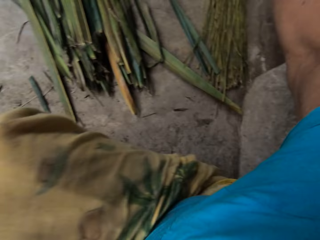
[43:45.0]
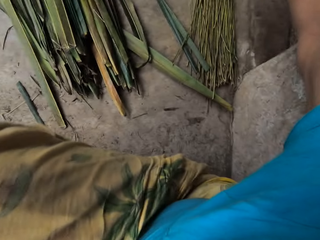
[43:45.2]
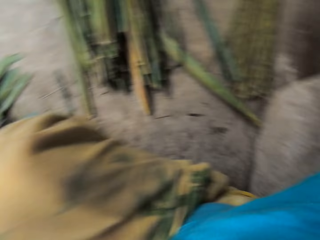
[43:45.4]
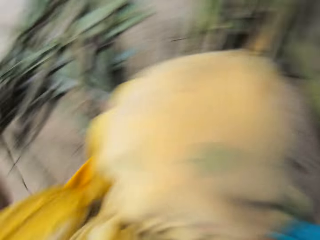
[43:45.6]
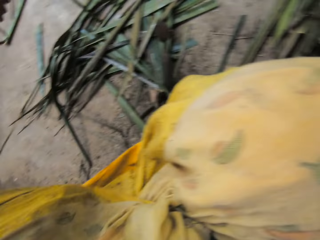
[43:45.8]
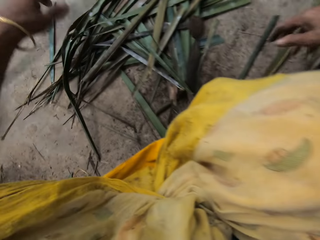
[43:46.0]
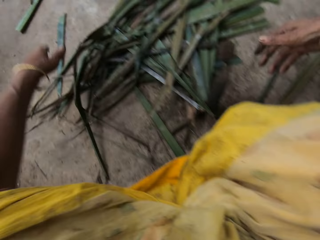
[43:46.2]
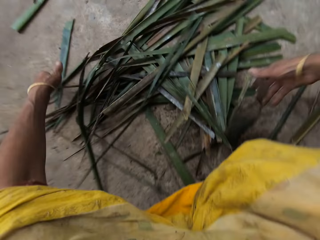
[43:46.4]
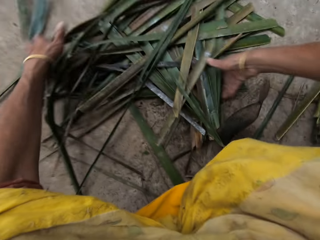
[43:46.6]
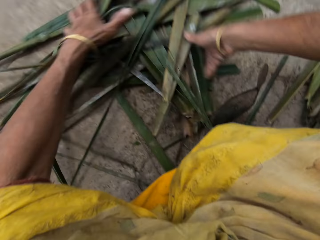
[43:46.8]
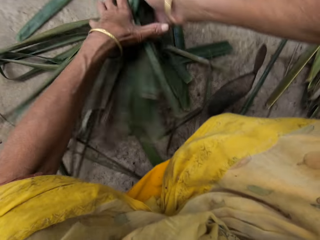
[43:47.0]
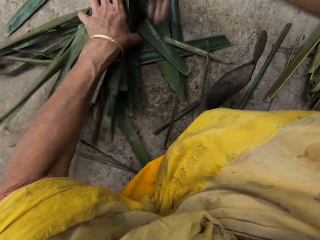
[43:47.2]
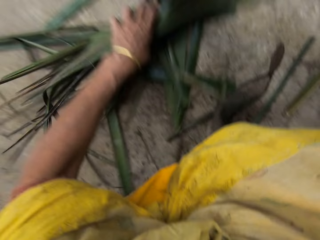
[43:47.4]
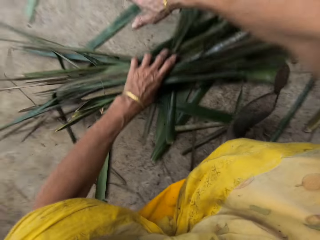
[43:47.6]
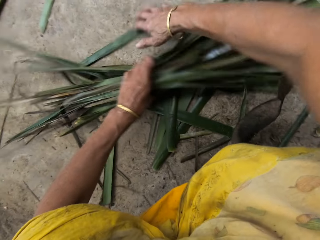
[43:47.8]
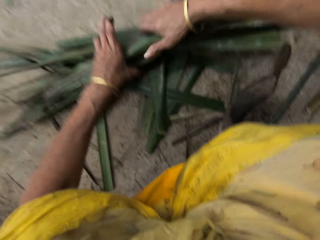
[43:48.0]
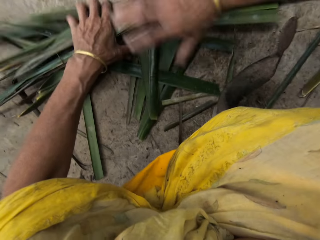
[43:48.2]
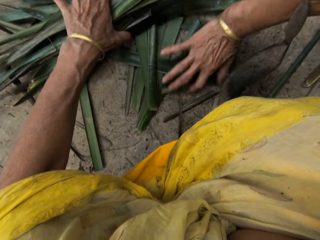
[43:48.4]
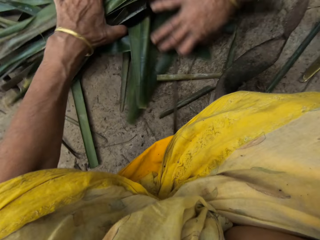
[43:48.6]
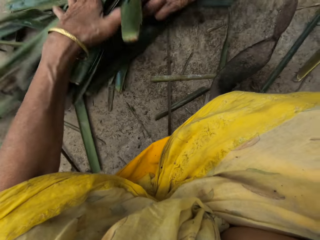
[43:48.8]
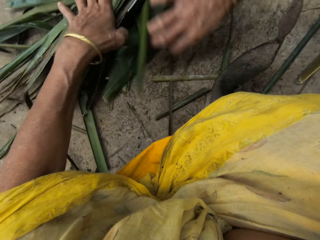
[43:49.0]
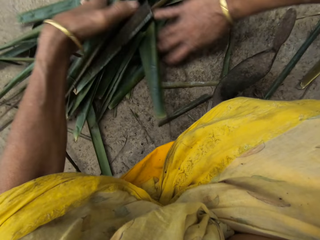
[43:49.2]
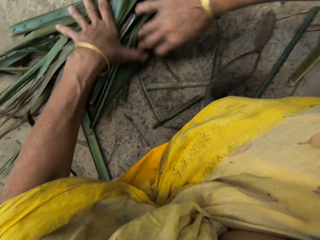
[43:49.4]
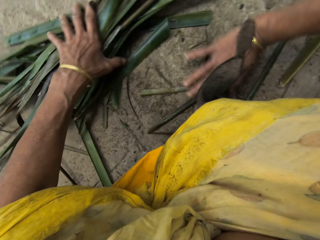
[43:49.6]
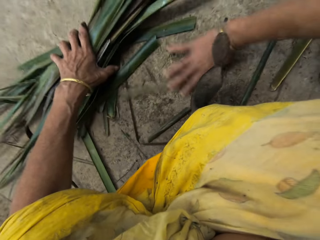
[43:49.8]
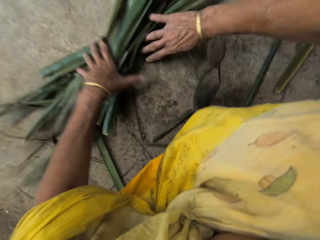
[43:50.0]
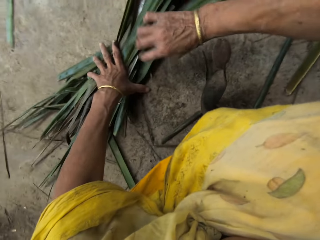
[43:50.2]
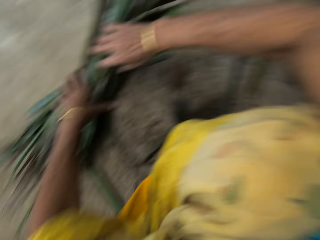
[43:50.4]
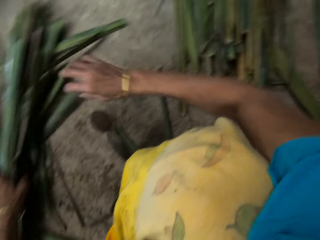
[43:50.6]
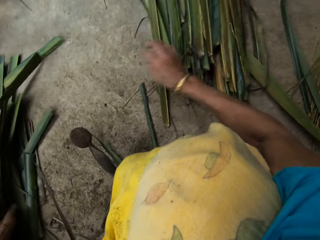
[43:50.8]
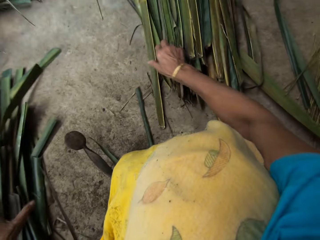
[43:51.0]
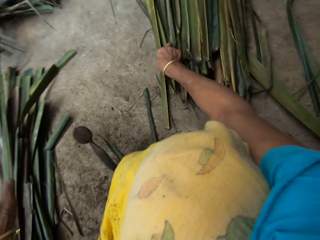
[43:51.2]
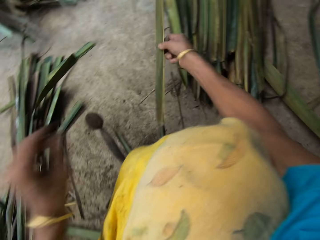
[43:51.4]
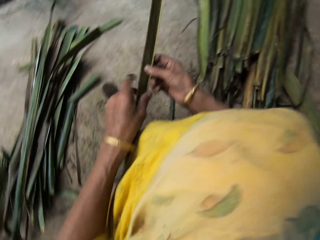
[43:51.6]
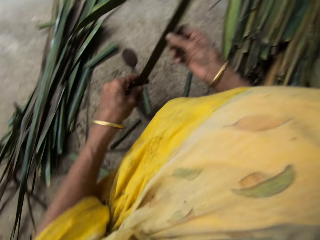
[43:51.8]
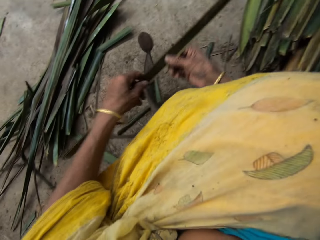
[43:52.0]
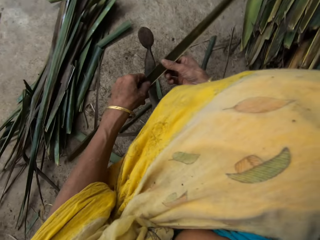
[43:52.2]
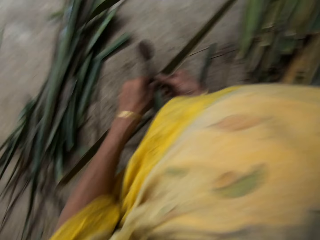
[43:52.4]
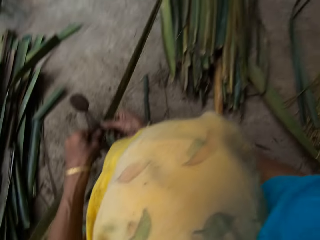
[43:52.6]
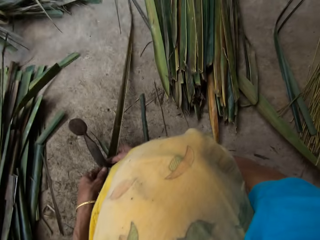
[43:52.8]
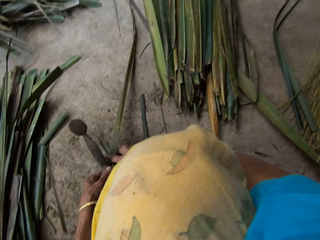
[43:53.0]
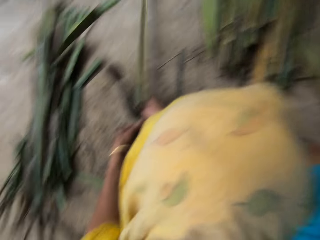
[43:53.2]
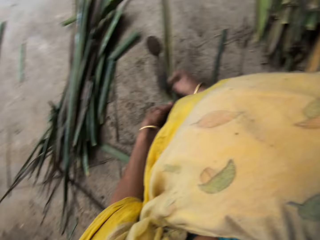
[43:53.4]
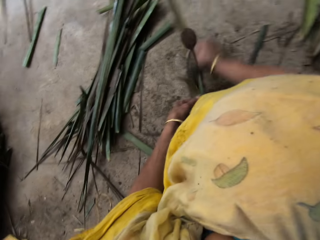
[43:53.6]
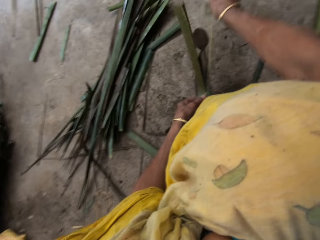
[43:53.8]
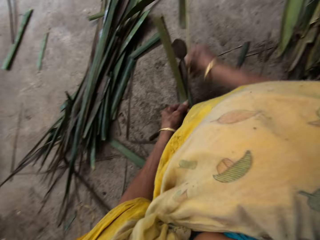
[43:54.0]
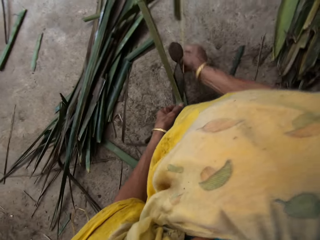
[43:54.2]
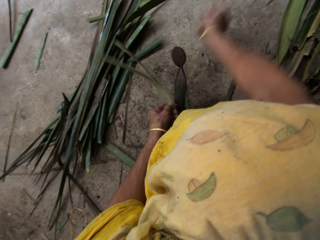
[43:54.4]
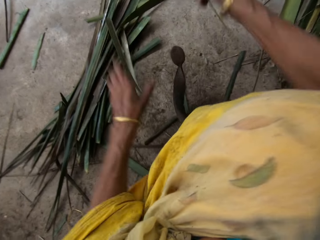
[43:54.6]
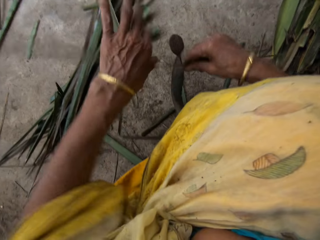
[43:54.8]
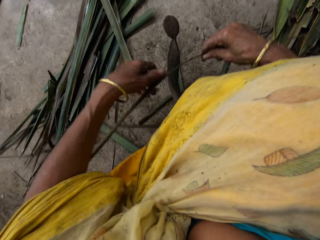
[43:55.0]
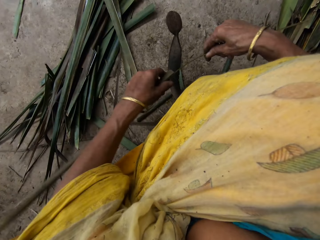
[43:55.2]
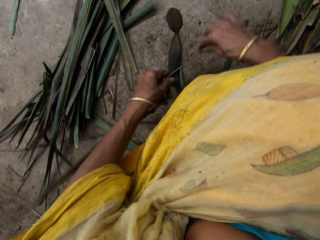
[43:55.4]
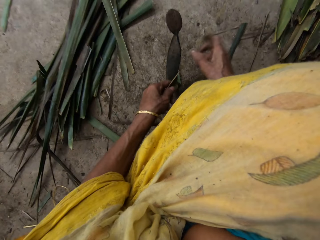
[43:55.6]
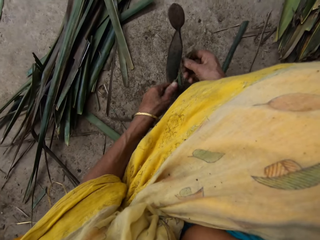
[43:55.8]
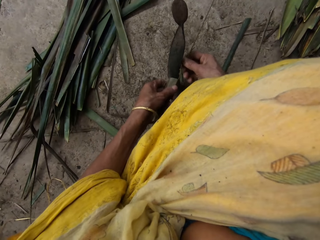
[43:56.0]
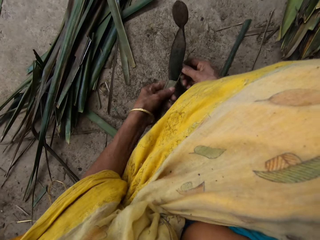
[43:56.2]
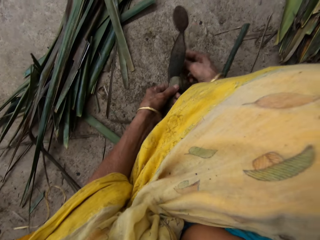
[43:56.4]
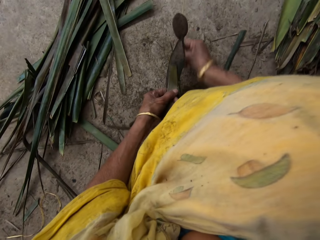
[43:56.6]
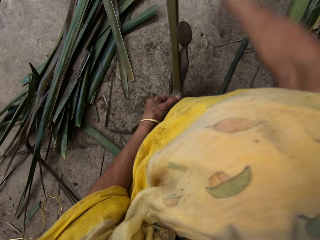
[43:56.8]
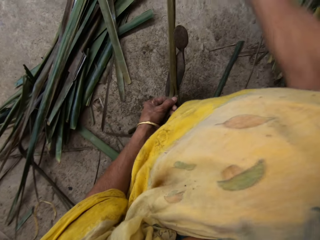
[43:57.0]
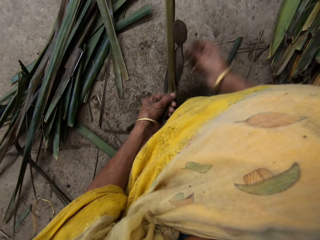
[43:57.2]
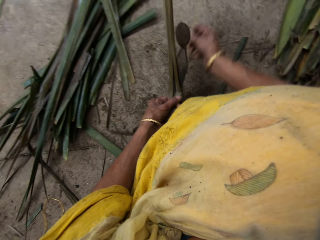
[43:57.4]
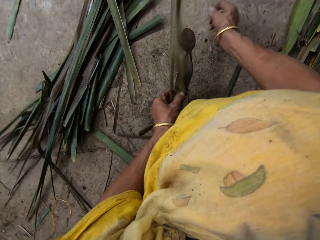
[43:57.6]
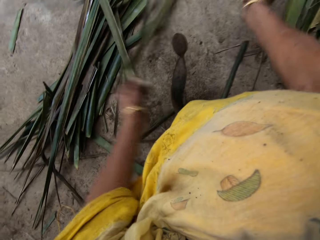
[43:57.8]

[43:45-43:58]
The camera wearer drops a stalk in her right hand on the stalks on the floor. She packs the leaves on the floor with her hands. She picks a leaf on the leaves on the floor with her right hand. She holds the leaf in her right hand with her left hand. She slices the leaf in her hands on the leaf slicer on the floor. She holds the leaf in her right hand with her left hand. She slices the leaf in her hands on the leaf slicer on the floor.

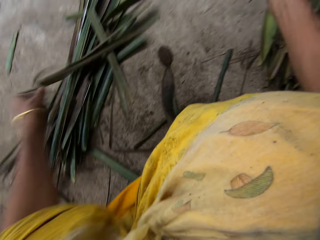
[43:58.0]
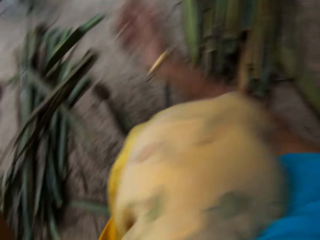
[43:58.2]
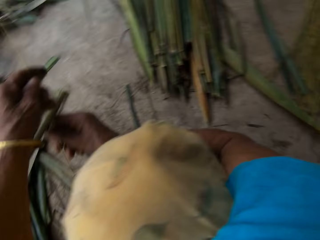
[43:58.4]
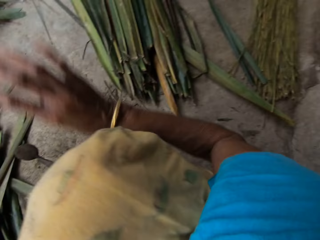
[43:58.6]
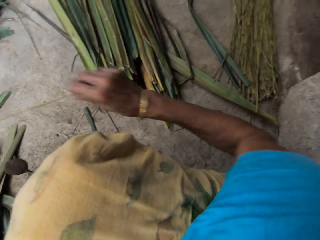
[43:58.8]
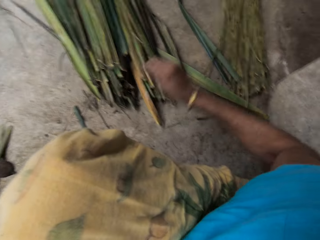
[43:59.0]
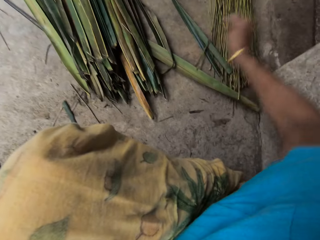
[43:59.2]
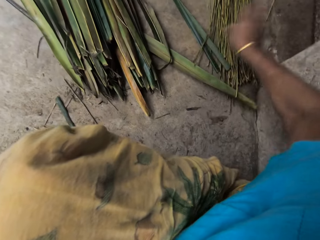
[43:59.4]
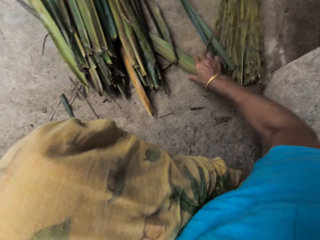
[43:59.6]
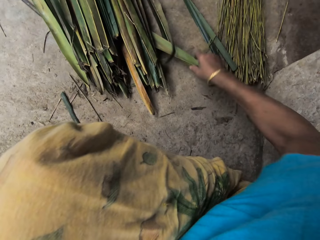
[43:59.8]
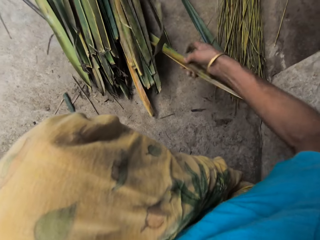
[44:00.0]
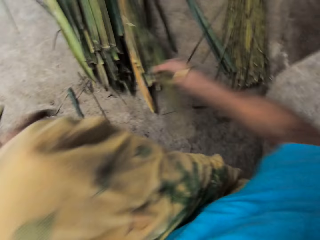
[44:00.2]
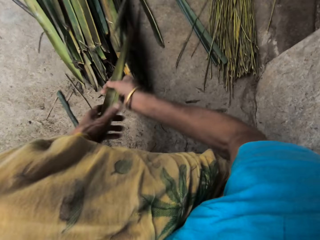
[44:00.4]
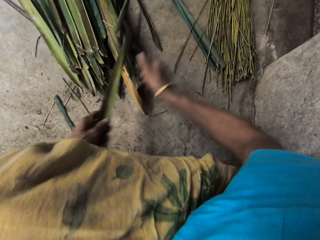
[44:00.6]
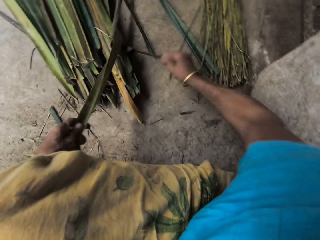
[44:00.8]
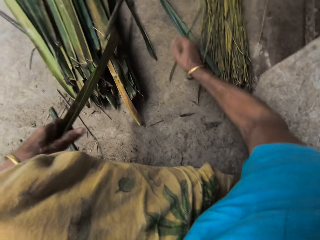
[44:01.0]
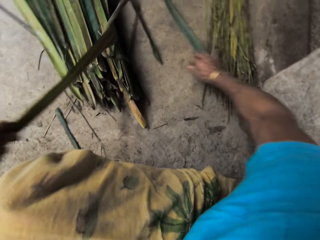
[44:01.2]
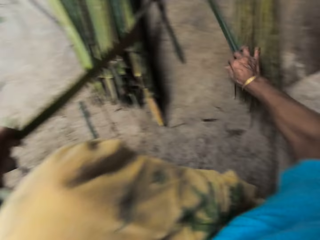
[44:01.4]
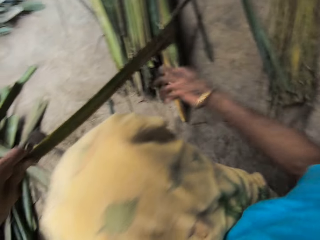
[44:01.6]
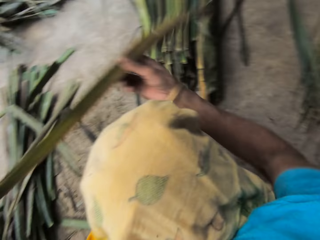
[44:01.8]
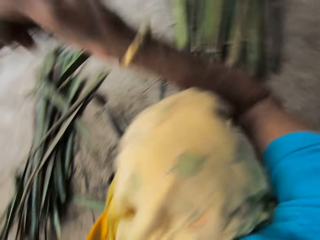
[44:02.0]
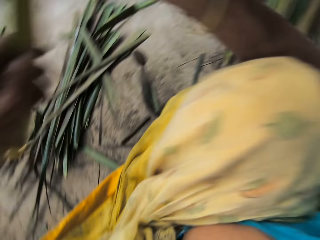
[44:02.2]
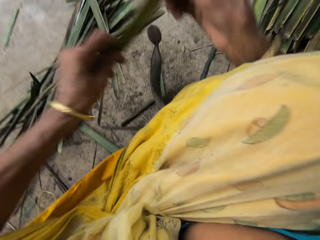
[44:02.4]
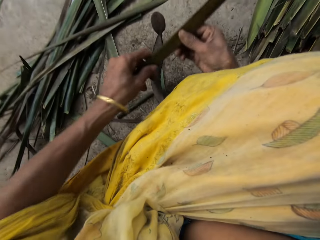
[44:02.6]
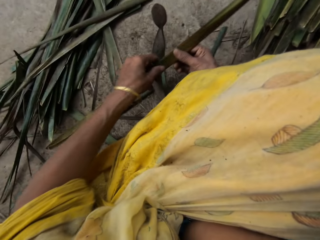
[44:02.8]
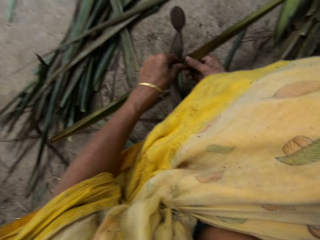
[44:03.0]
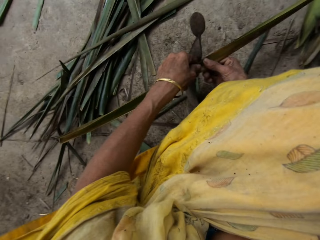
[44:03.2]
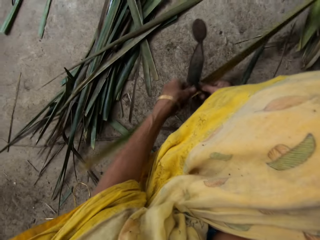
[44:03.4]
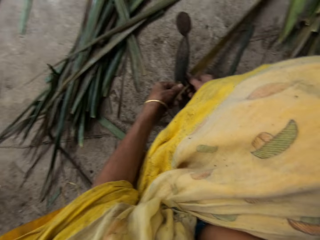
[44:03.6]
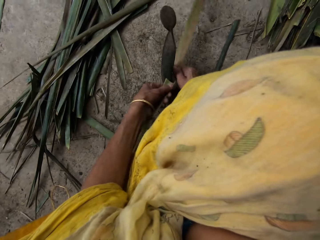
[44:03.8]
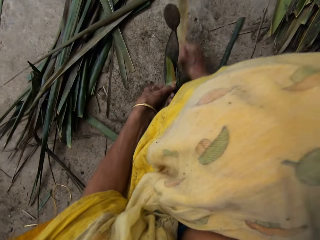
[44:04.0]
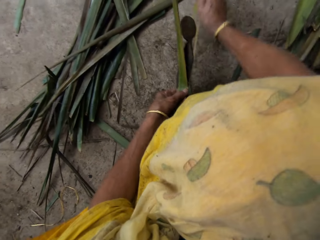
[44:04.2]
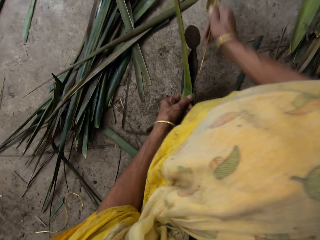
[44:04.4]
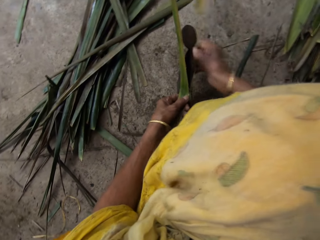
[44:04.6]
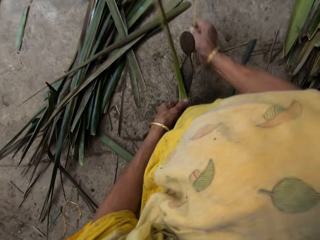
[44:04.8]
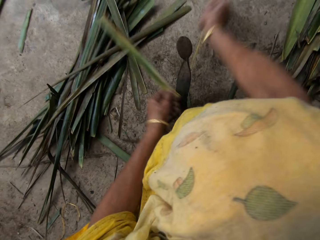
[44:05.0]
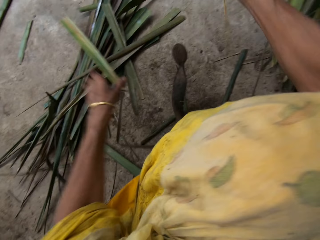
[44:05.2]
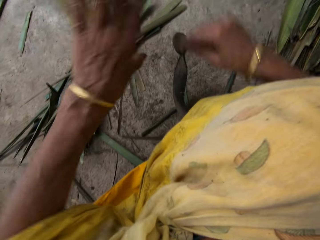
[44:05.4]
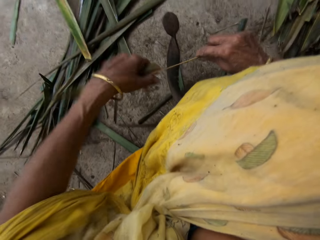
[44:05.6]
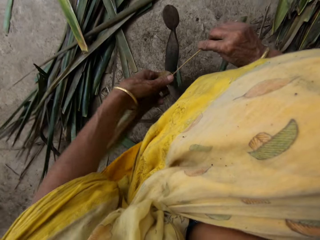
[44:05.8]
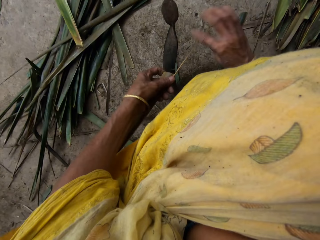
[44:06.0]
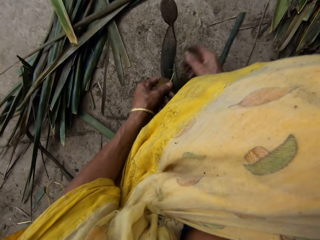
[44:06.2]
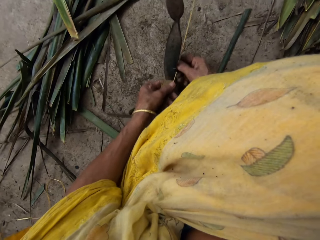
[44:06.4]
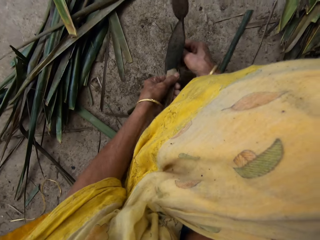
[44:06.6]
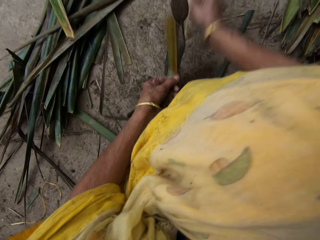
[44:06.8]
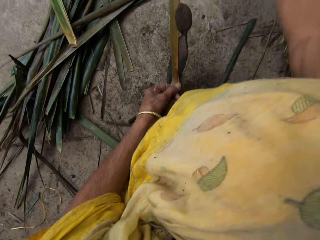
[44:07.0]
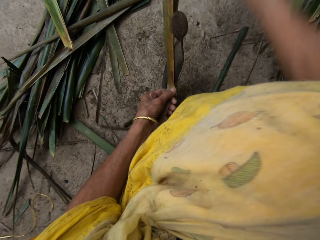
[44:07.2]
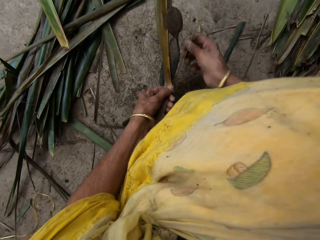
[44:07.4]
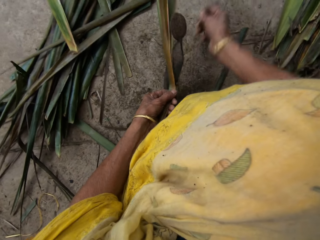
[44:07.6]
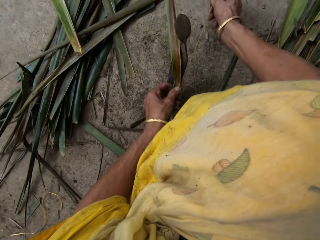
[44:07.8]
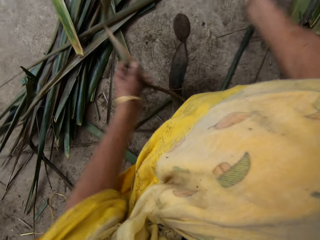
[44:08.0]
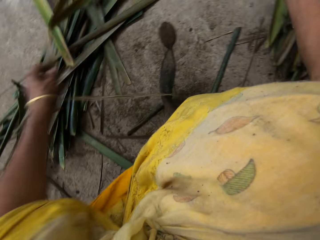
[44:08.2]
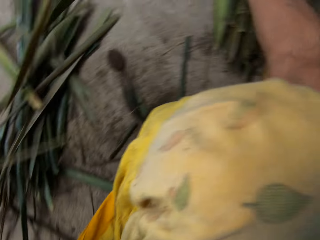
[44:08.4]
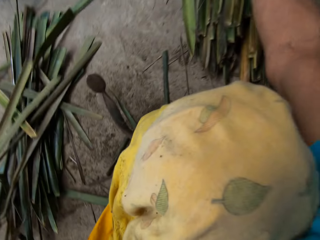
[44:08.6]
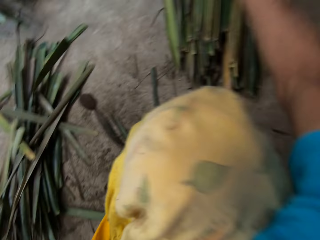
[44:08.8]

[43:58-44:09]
The camera wearer drops the leaves in her left hand on the leaves on the floor. She holds a stalk in her right hand with her left hand. She drops the stalk in her right hand on the stalks on the floor. She picks a leaf on the floor with her right hand. She holds the leaf in her right hand with her left hand. She moves the stalks on the floor with her right hand. She holds the leaf in her left hand with her right hand. She slices the leaf in her hands on the leaf slicer on the floor. She holds the leaf in her right hand with her left hand. She slices the leaf in her hands on the leaf slicer on the floor.
